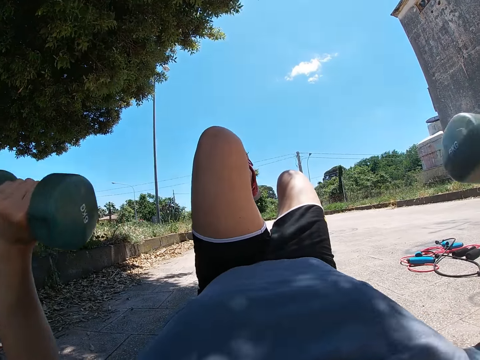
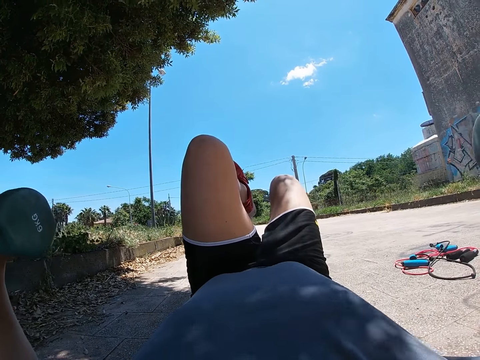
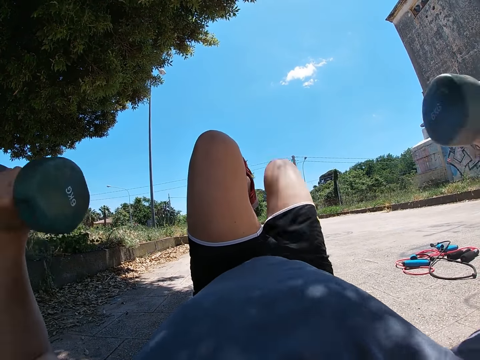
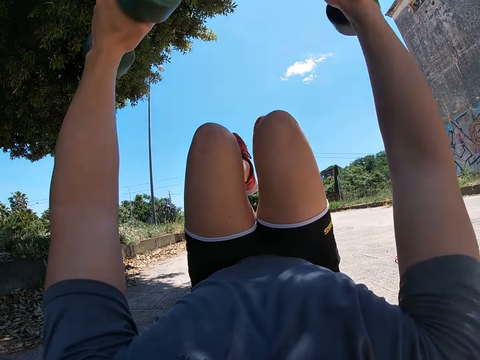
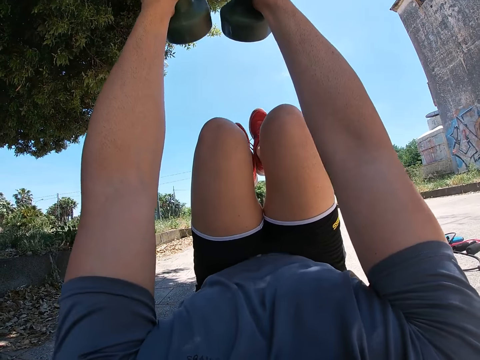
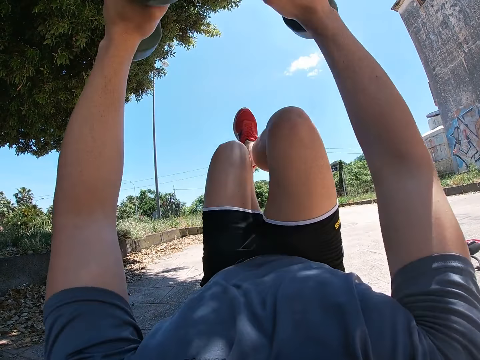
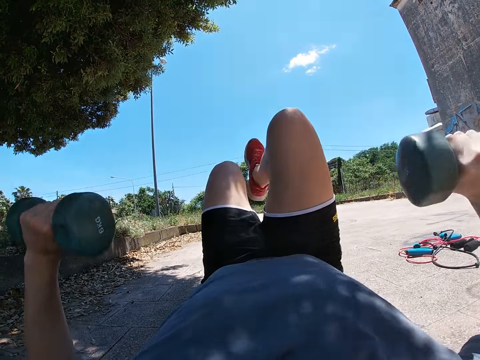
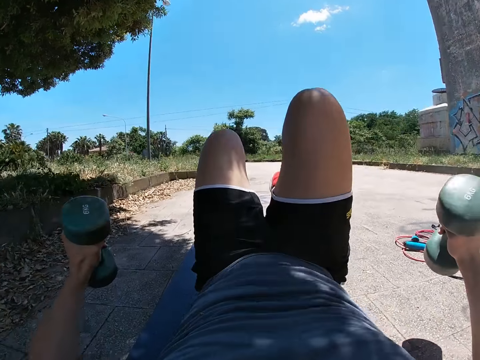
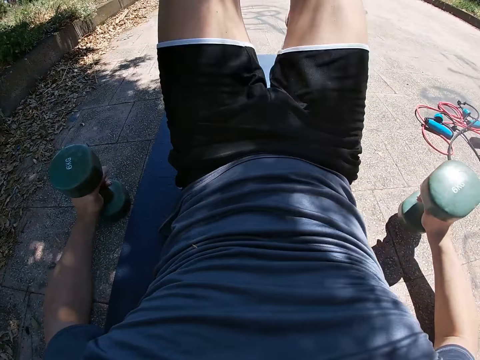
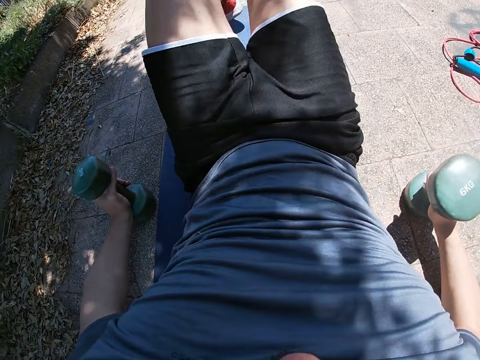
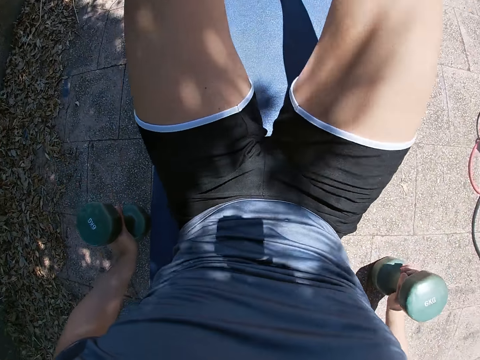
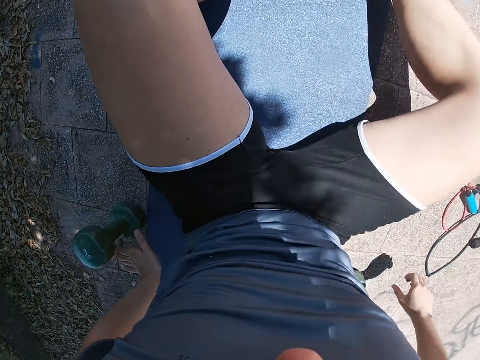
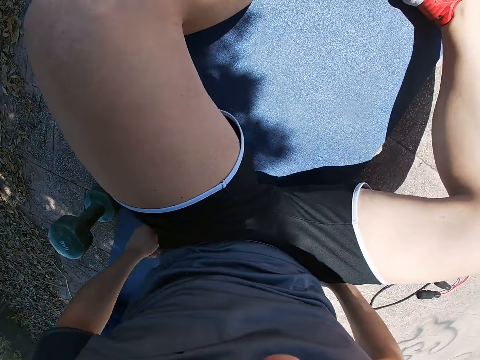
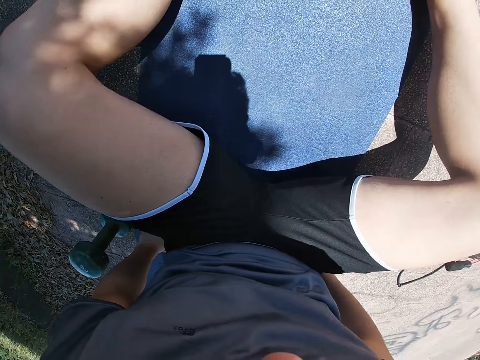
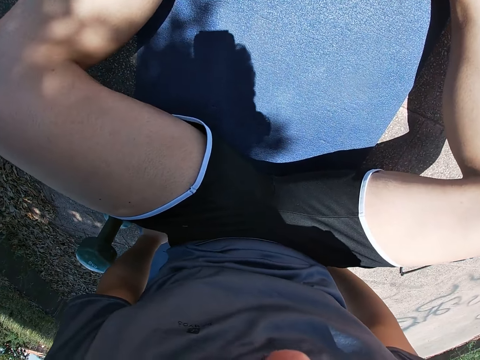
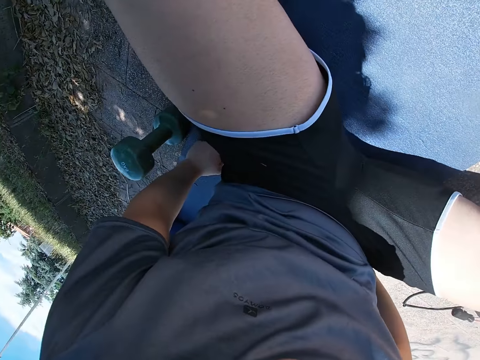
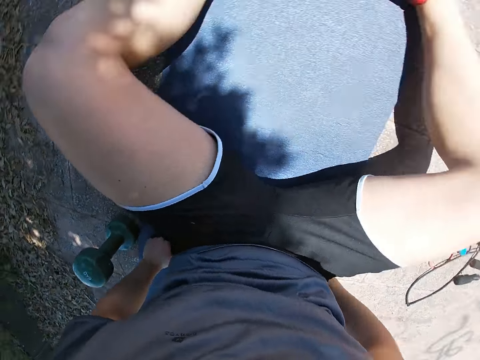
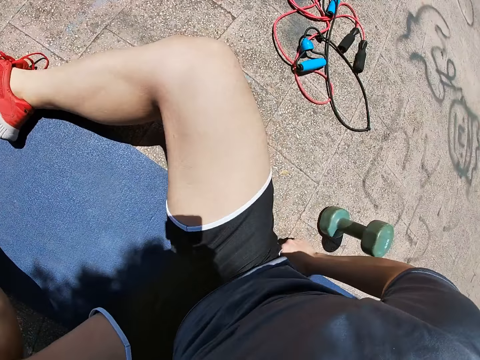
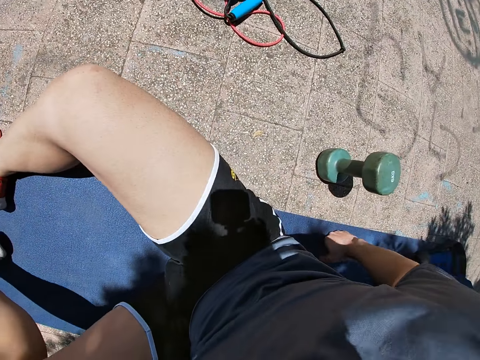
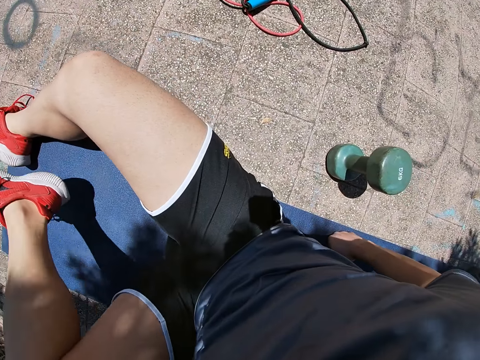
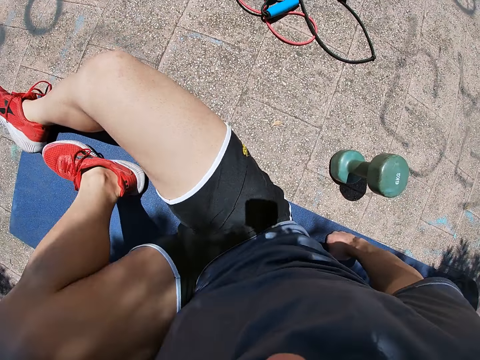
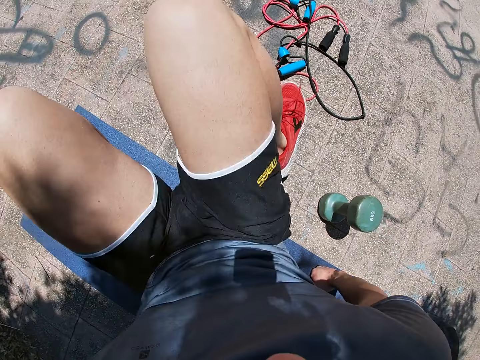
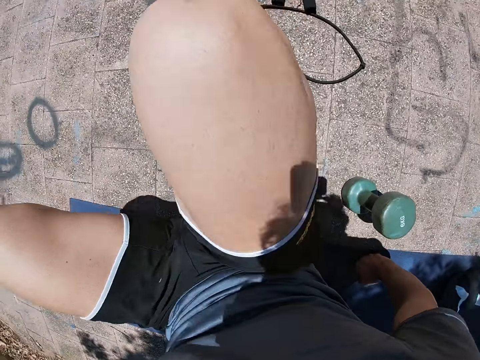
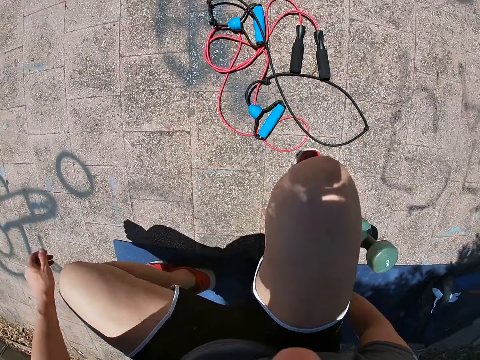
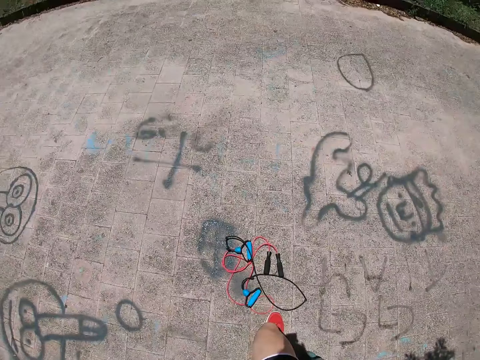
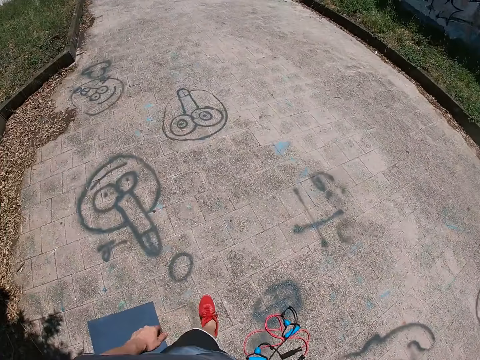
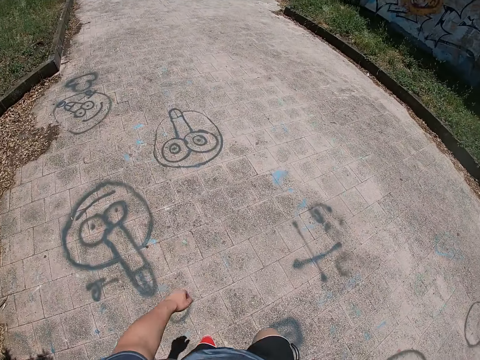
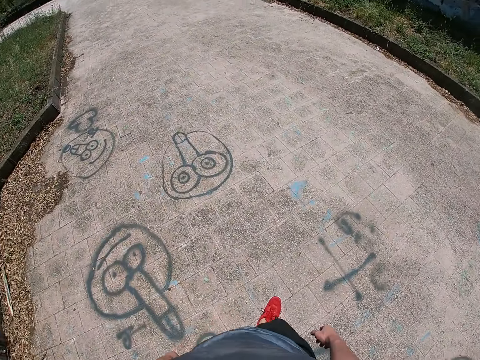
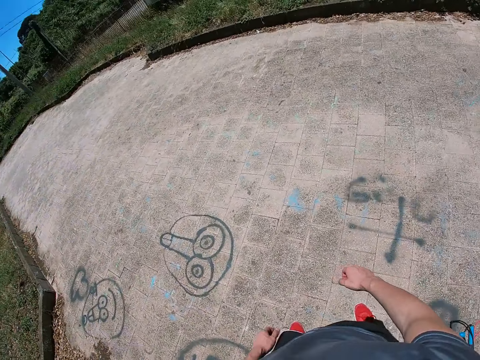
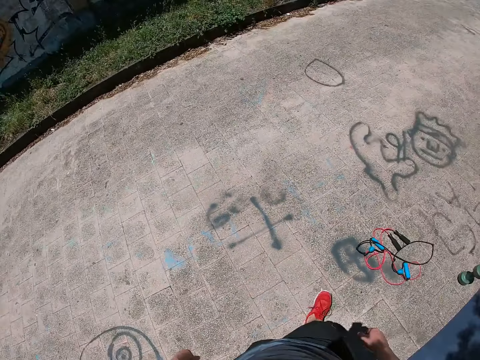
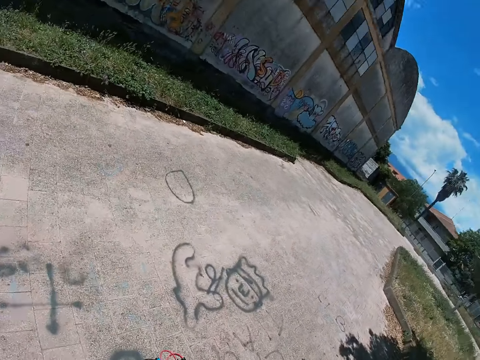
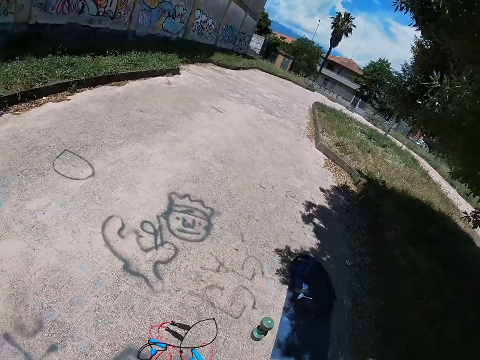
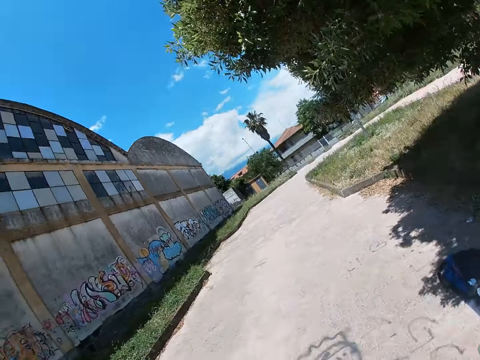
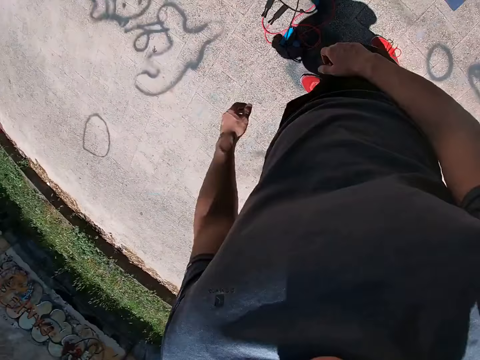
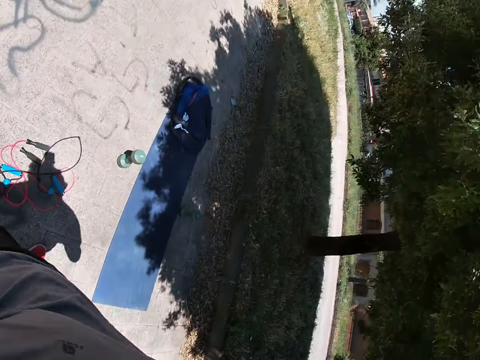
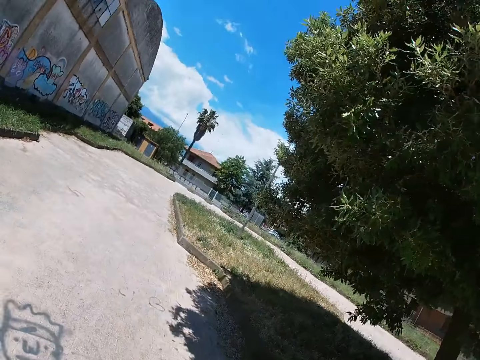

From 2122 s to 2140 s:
The camera wearer moves both hands sideways and lowers the dumbbells together with the right leg to the ground. He stretches both hands upwards and raises the dumbbells together with the right leg above the ground. He moves both hands sideways and lowers the dumbbells together with the left leg to the ground. He drops both dumbbells on the ground and drops his right leg to the ground. He widens his legs. He stands up from the ground. He walks.

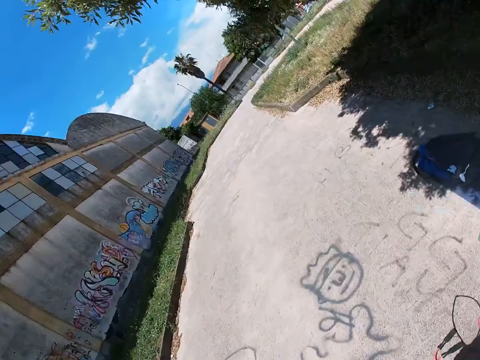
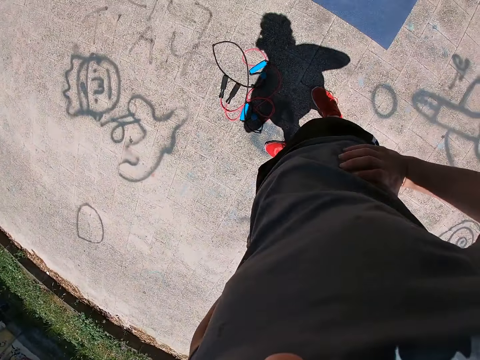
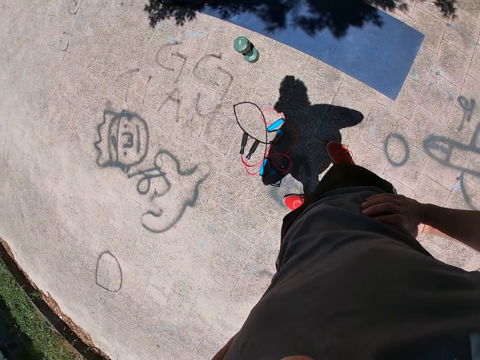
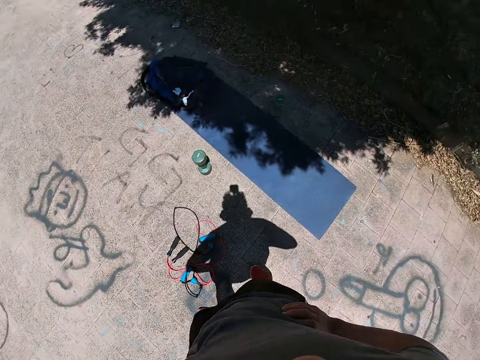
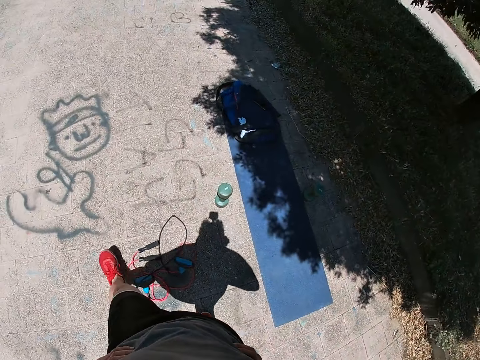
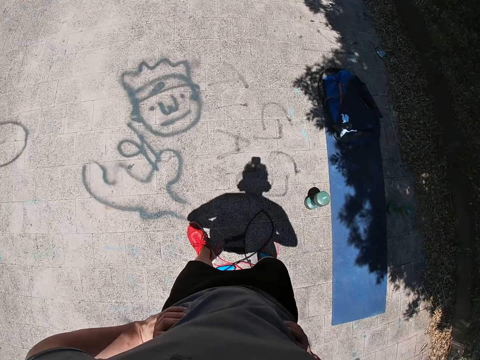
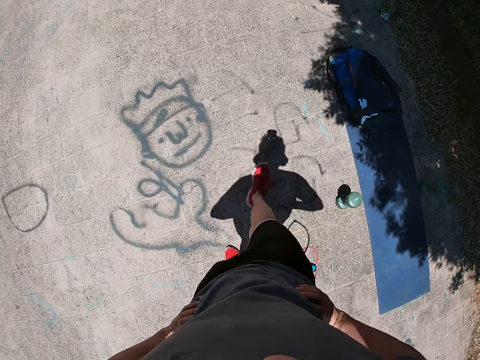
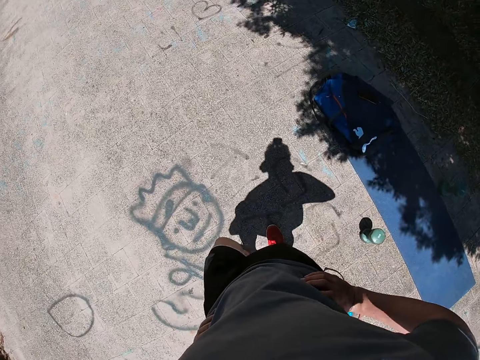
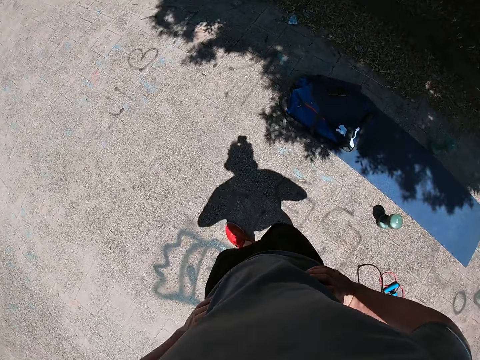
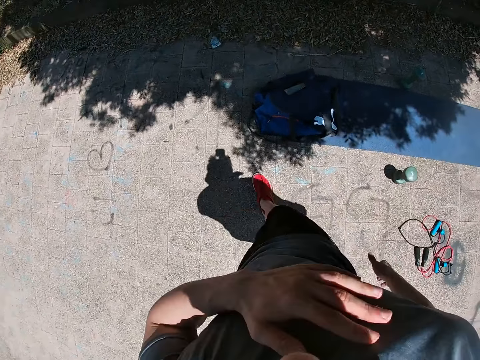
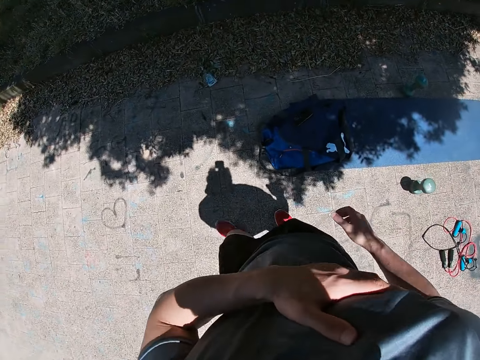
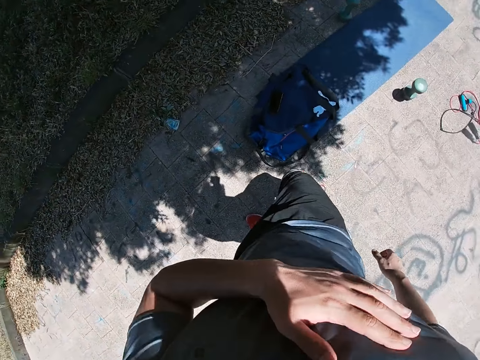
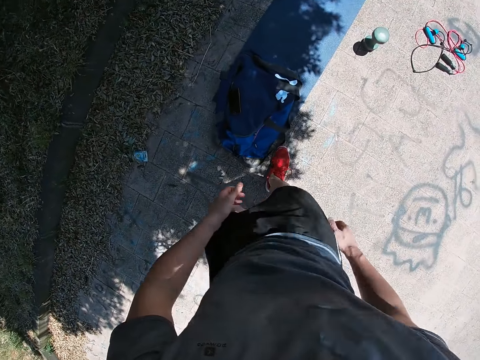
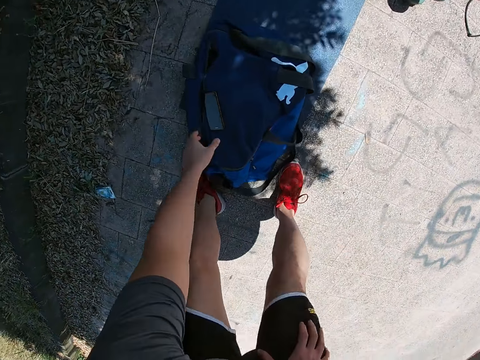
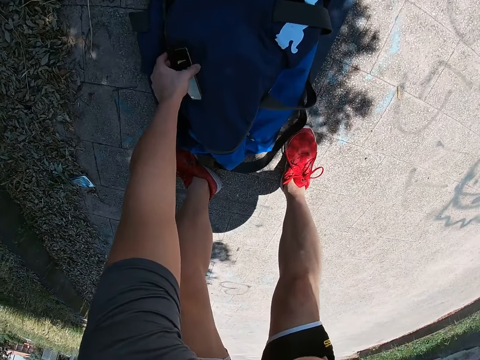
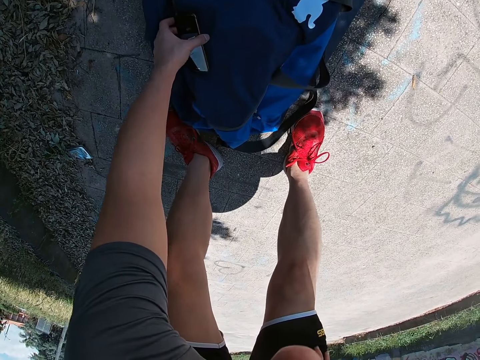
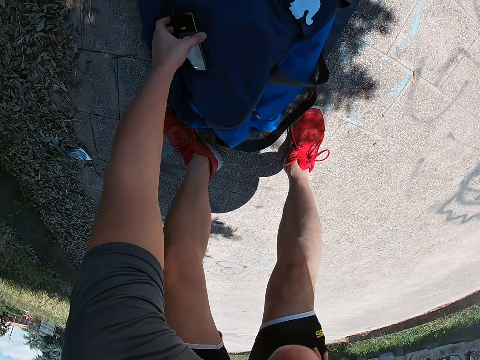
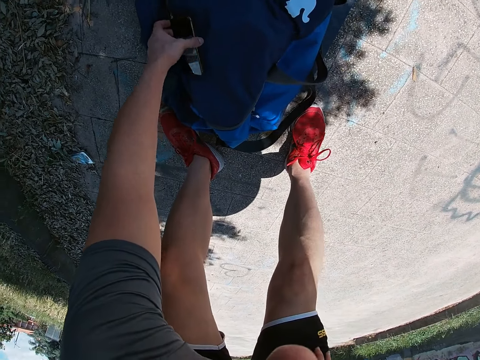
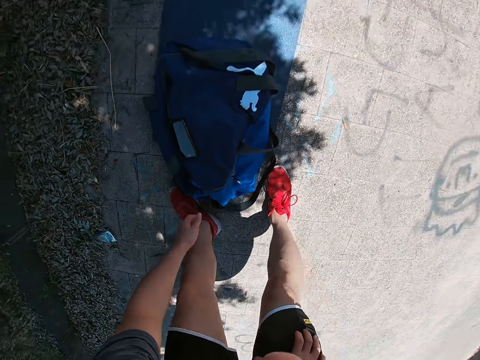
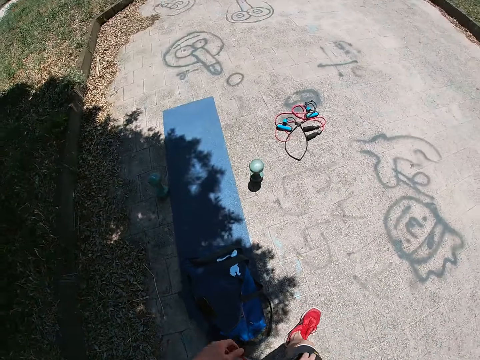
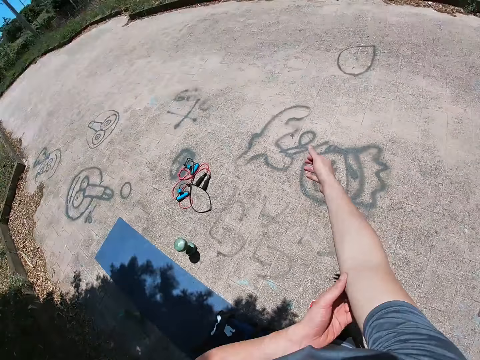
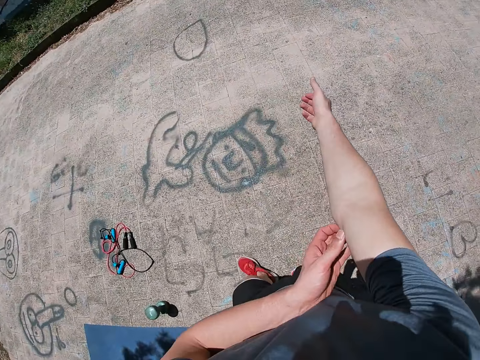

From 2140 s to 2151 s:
The camera wearer stands. He walks around. He touches his shirt with his left hand. He bends. He touches a phone on the bag. He stands straight. He touches his left arm.
